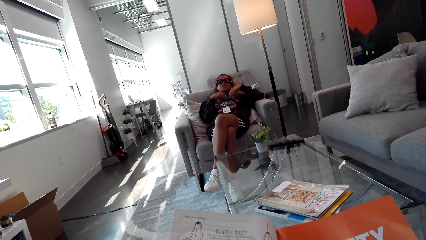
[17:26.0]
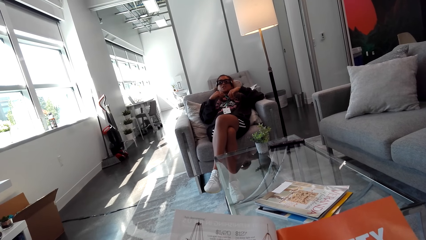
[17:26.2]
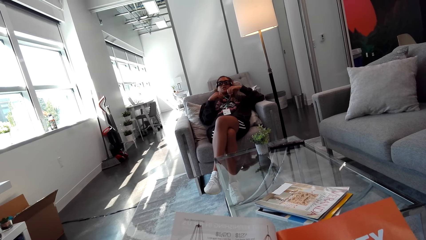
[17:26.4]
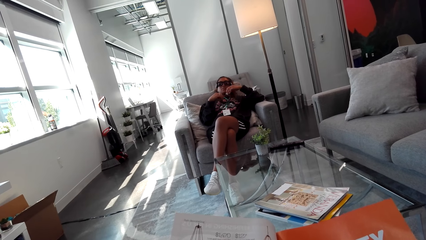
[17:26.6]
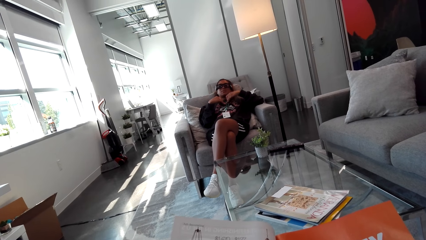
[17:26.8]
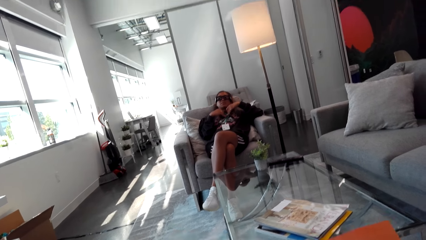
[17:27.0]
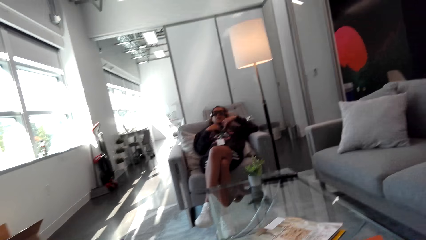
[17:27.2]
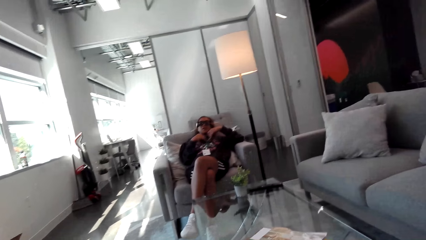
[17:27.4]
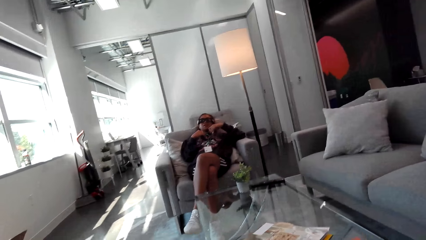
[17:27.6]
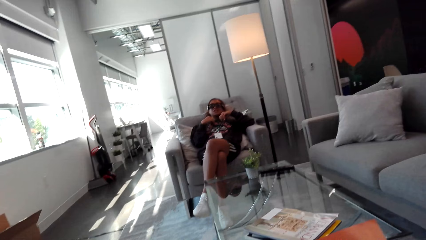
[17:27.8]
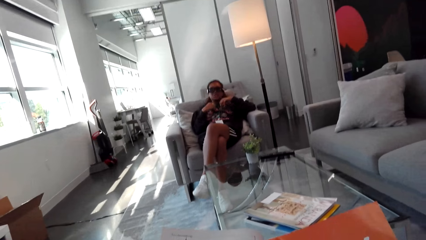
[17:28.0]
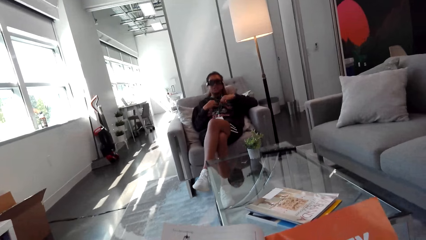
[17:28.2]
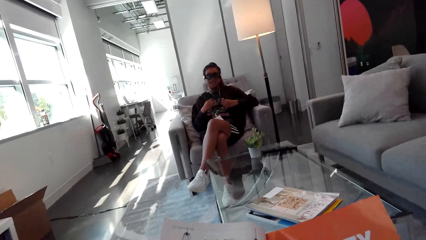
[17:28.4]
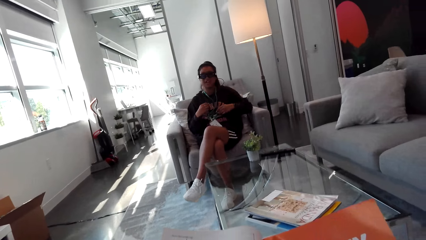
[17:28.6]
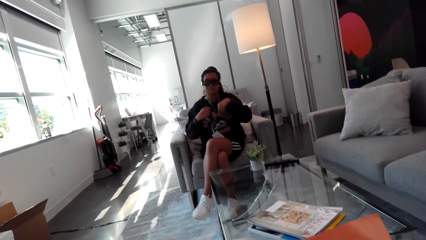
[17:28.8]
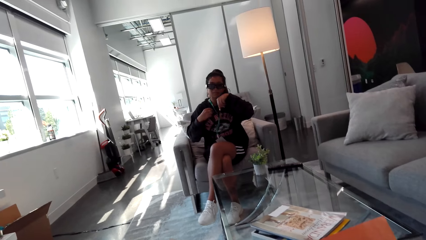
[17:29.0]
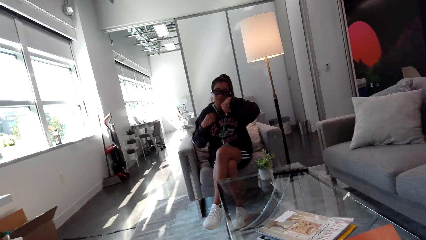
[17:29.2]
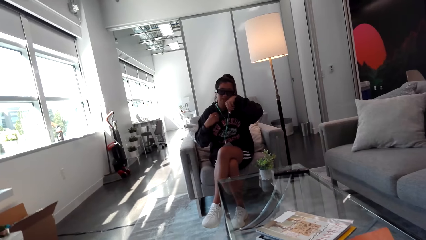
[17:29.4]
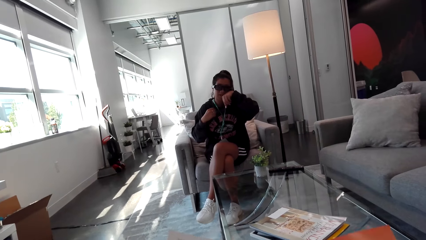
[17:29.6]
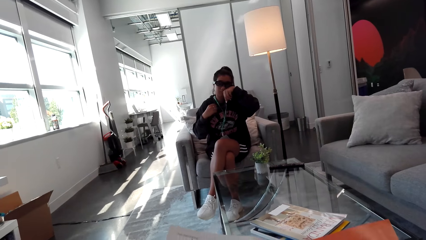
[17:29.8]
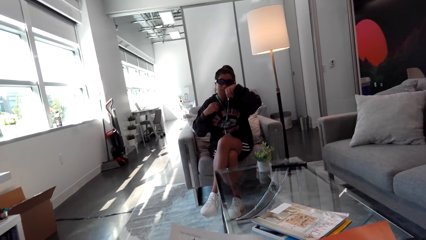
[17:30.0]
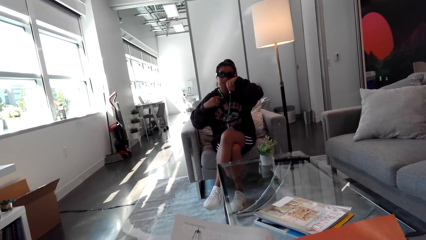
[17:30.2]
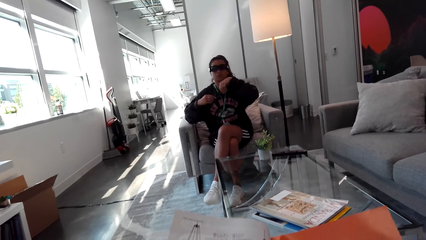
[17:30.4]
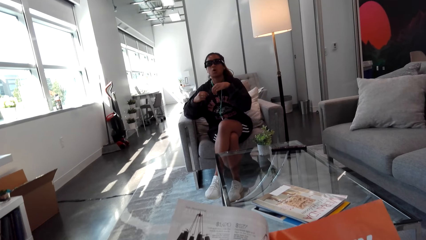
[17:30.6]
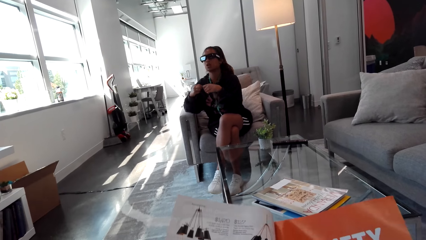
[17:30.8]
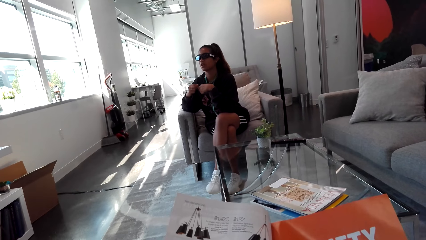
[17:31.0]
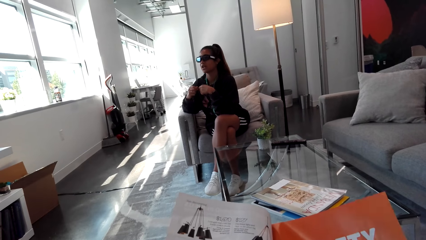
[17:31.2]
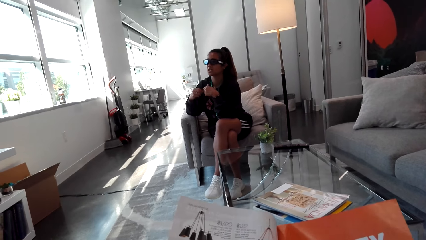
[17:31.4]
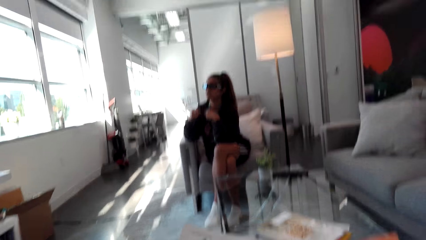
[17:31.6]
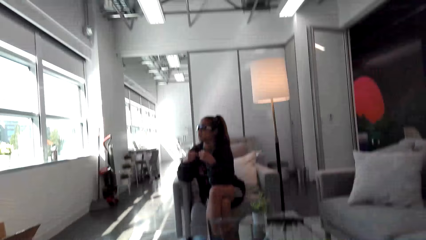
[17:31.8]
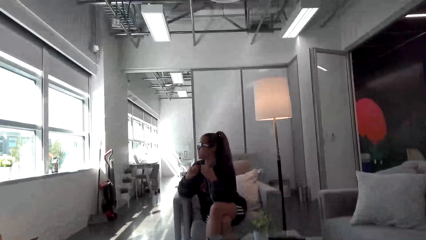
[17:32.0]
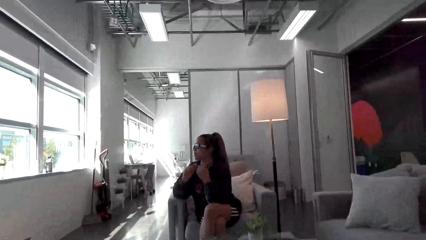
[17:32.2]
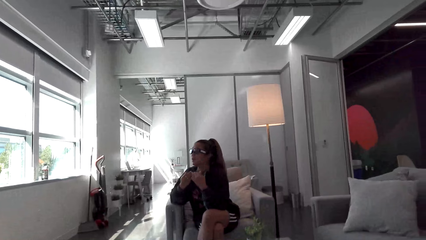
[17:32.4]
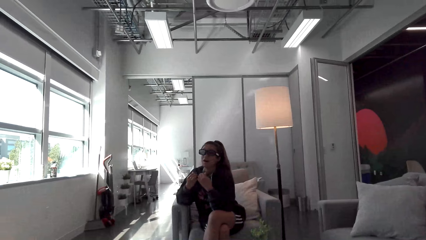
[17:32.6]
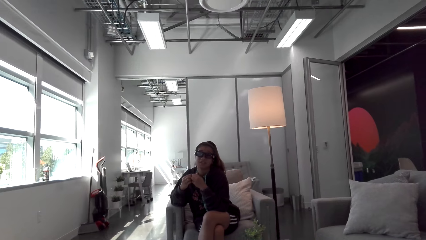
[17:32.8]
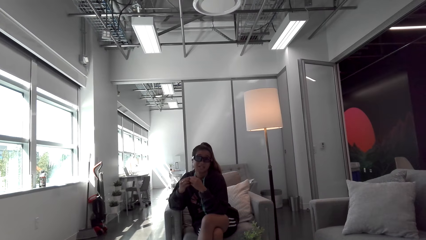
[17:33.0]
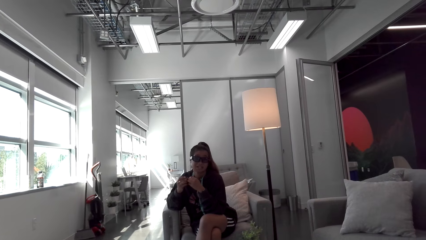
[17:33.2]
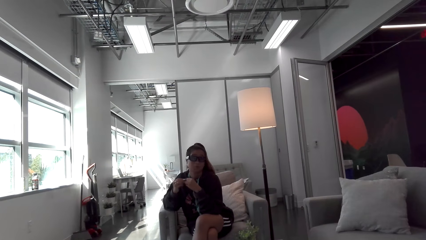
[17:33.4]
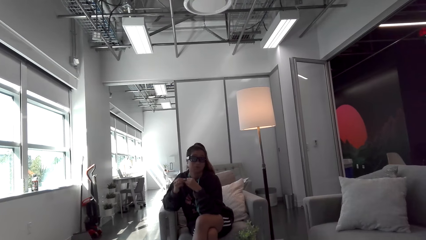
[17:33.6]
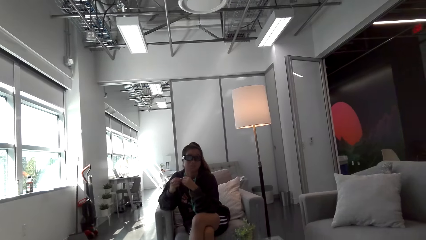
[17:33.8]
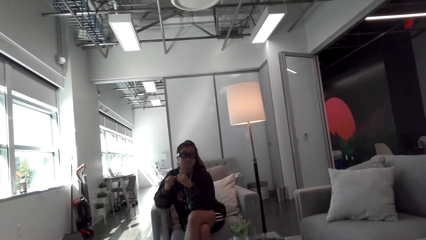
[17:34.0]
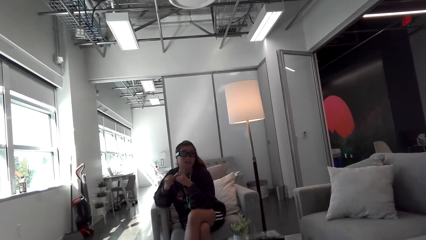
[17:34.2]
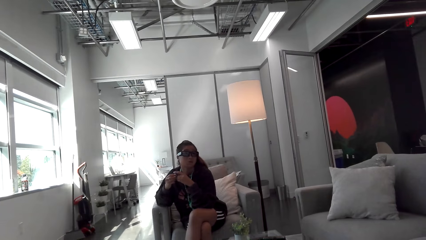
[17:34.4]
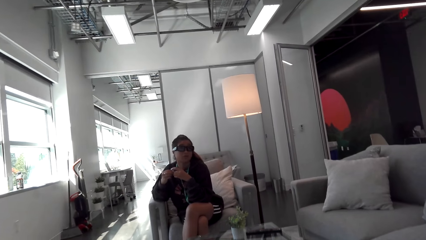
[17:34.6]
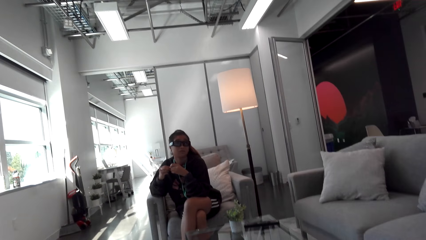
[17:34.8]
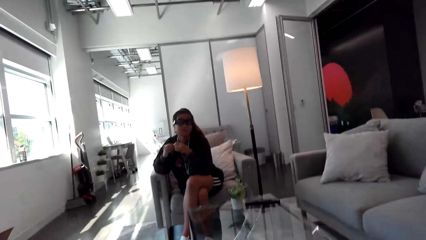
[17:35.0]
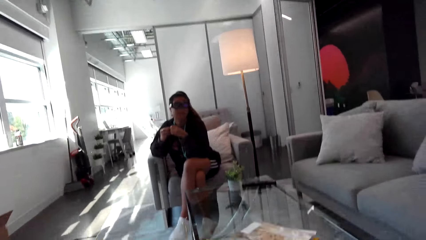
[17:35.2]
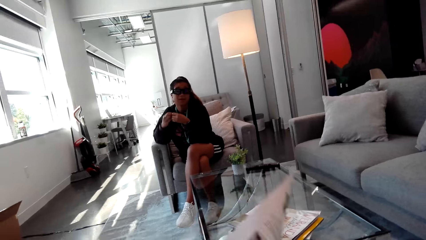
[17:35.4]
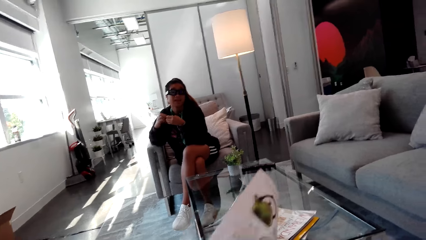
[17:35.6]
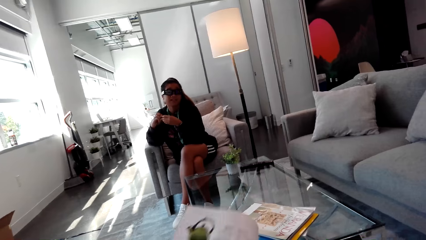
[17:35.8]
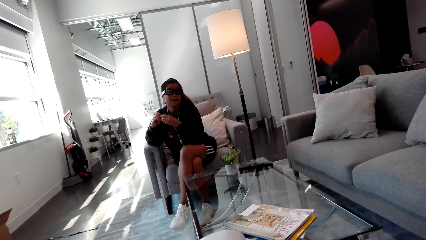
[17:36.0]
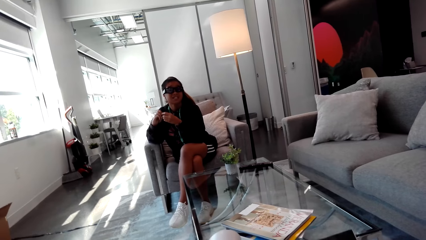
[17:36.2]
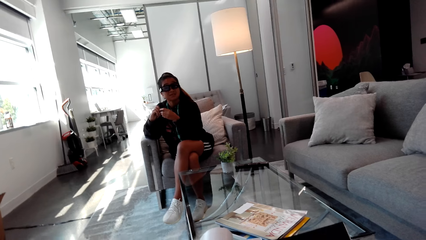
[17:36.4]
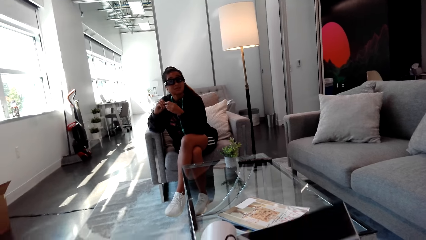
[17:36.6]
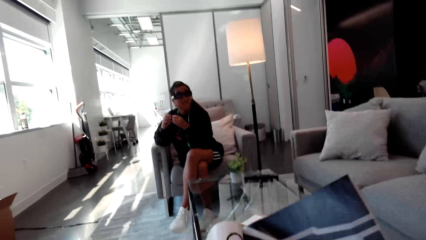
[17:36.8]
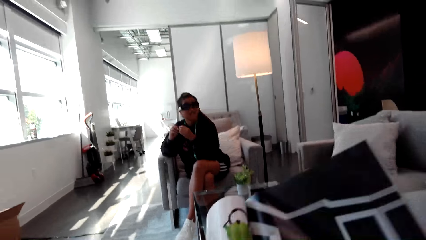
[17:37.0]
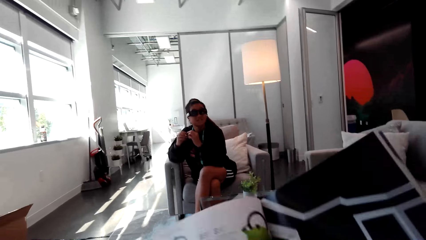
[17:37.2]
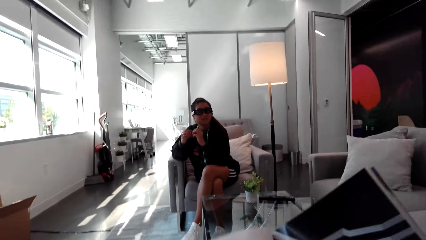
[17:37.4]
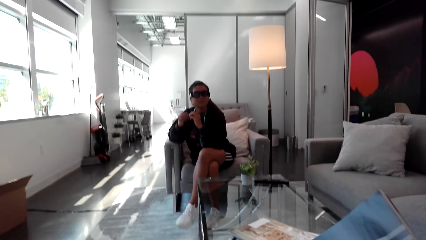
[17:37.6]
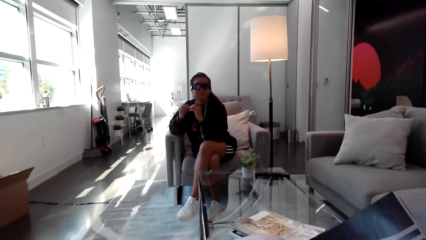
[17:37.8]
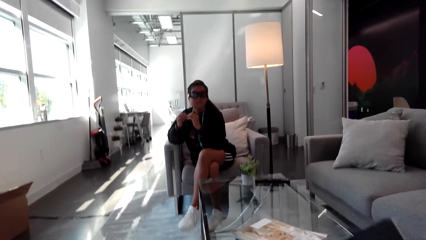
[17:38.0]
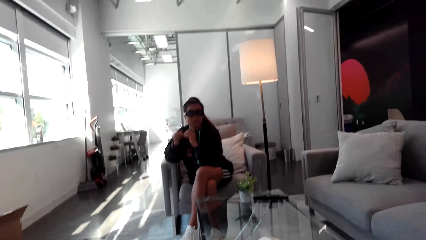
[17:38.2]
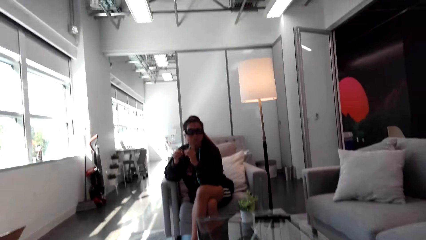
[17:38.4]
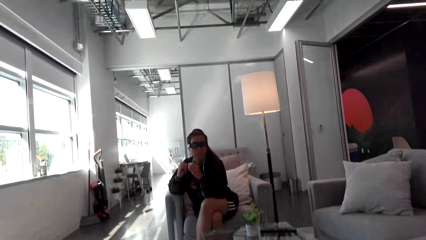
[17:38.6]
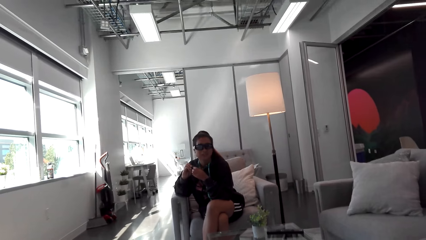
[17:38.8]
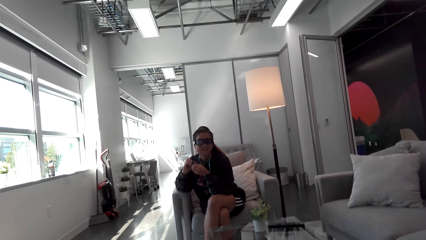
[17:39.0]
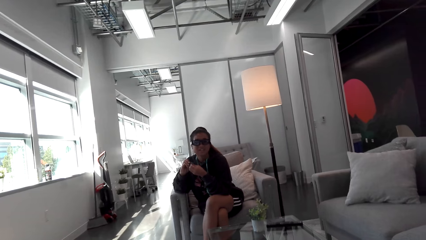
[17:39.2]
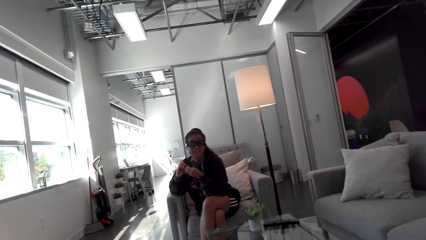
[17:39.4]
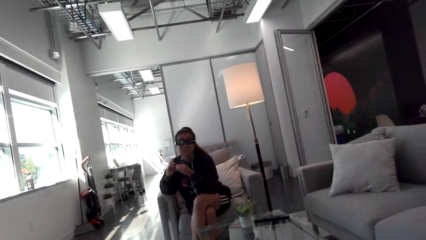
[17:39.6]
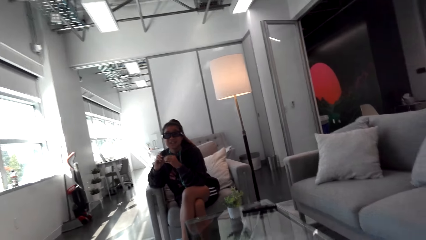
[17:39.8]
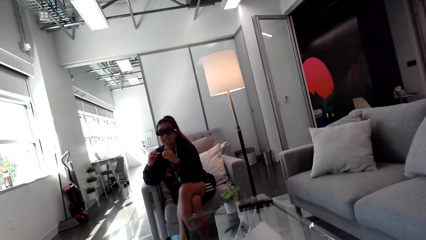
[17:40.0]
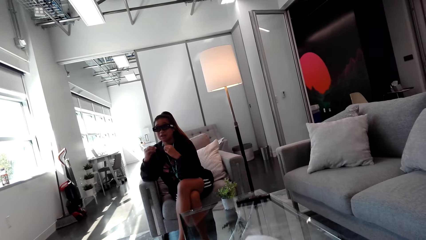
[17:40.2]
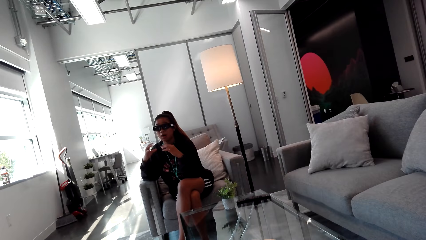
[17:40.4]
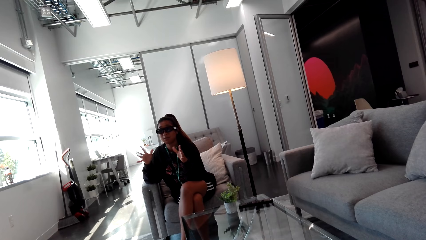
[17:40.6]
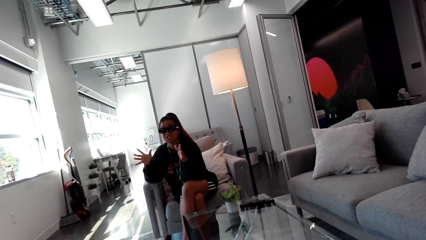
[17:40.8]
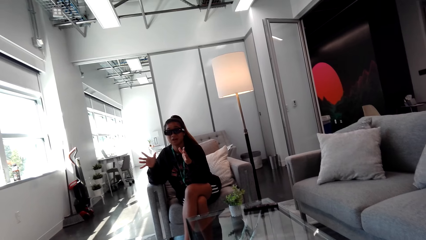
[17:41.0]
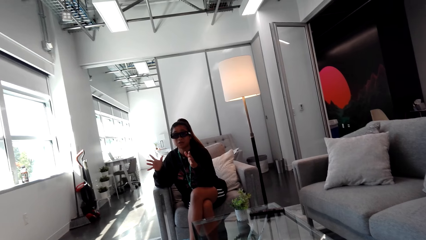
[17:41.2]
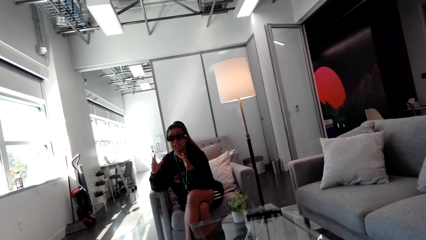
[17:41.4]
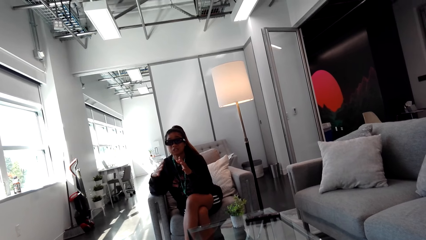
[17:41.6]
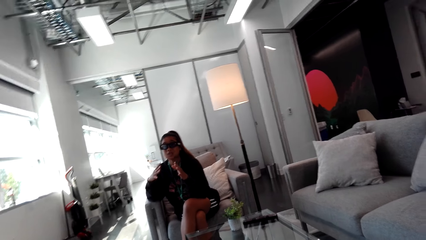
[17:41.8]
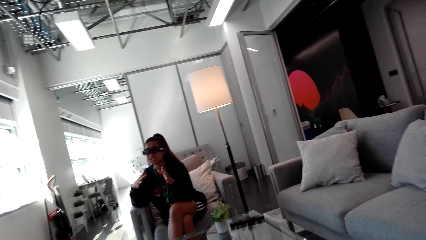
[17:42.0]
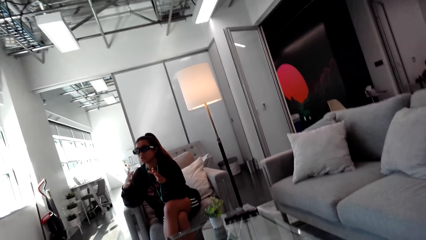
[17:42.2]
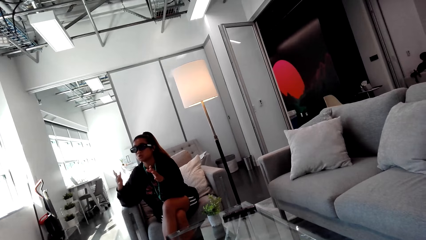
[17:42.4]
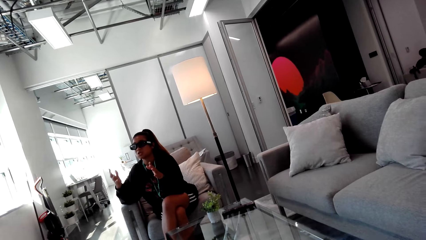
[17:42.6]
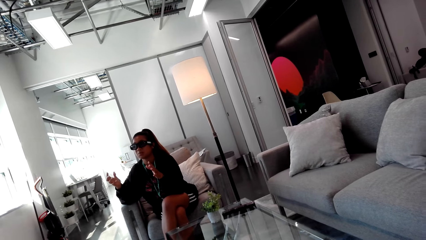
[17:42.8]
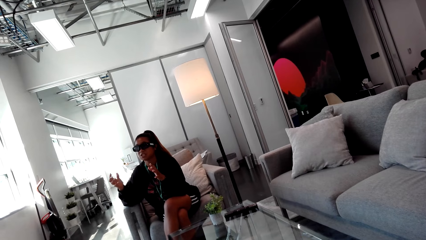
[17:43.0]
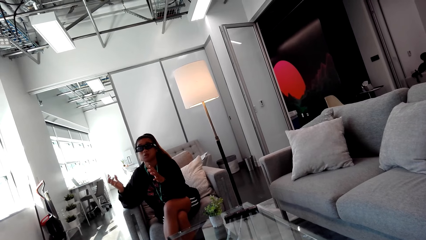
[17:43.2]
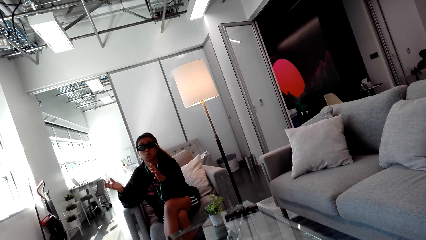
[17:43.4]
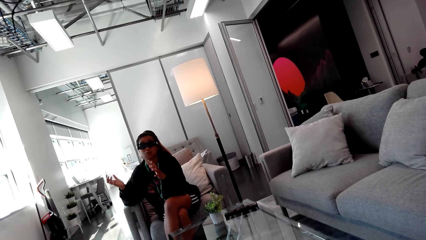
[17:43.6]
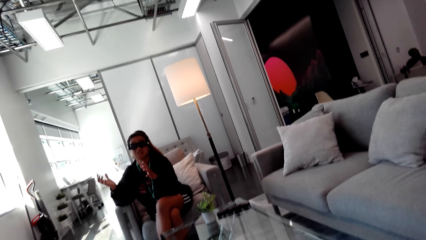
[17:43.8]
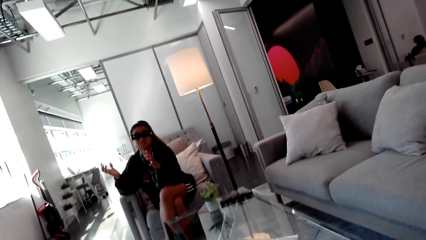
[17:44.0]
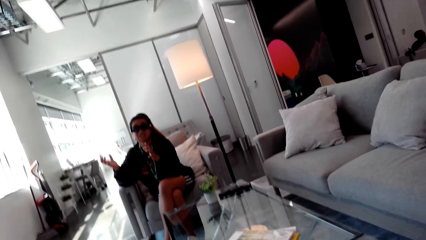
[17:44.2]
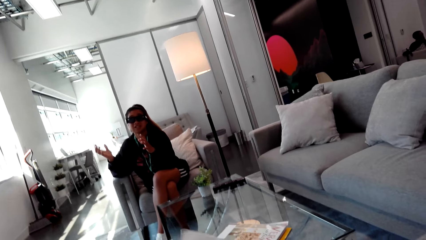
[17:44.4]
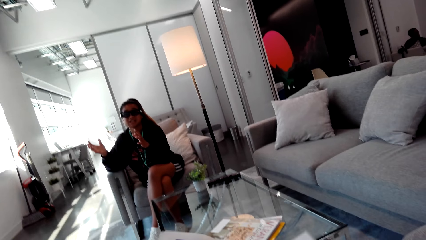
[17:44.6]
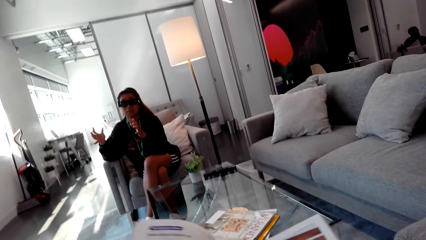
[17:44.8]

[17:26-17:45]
A woman moves on the seat. The camera wearer flips the pages on the magazine. They lift the magazine. They read the magazine. They talk to the woman. The woman gestures with her hand.
